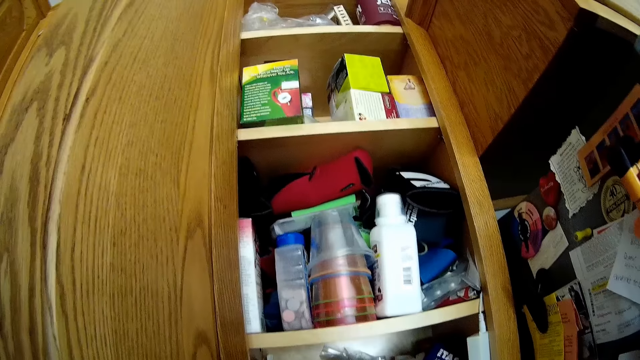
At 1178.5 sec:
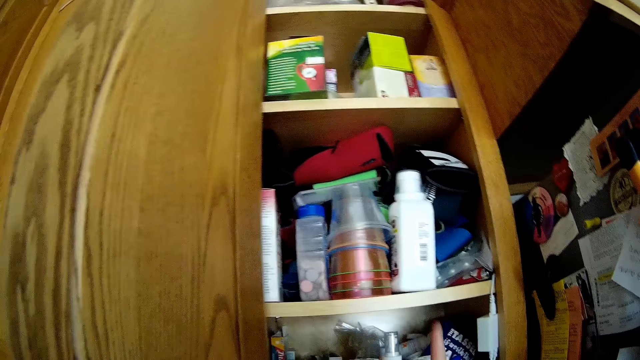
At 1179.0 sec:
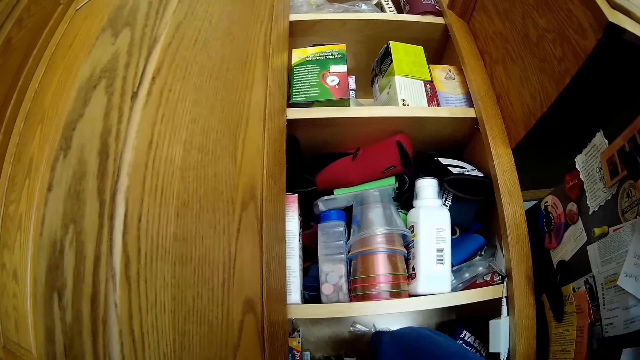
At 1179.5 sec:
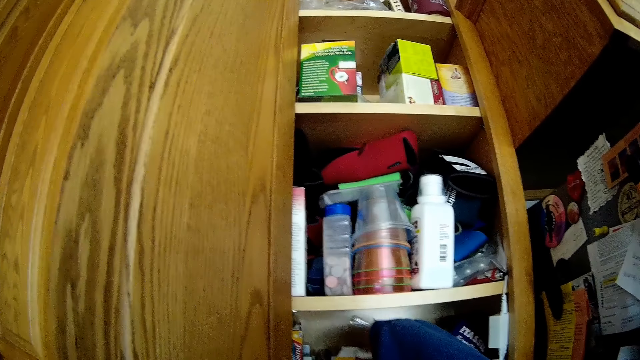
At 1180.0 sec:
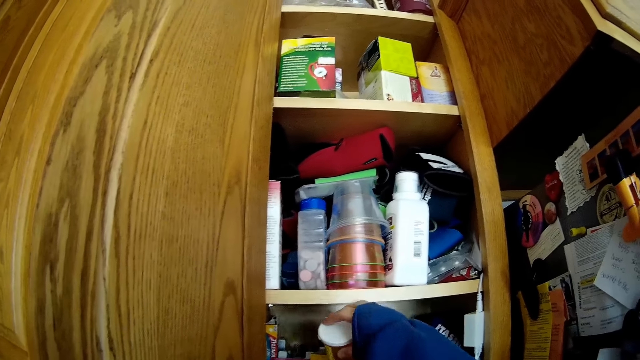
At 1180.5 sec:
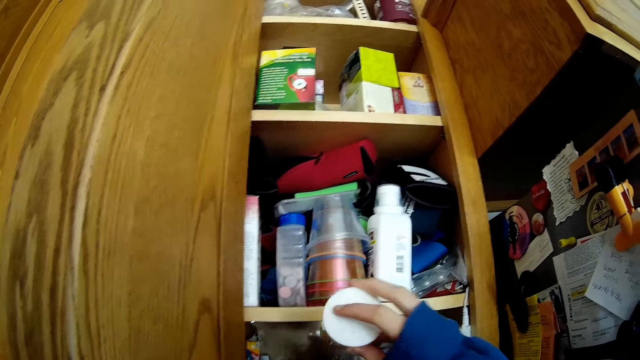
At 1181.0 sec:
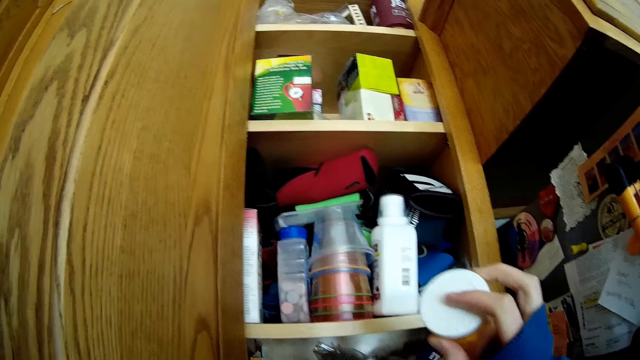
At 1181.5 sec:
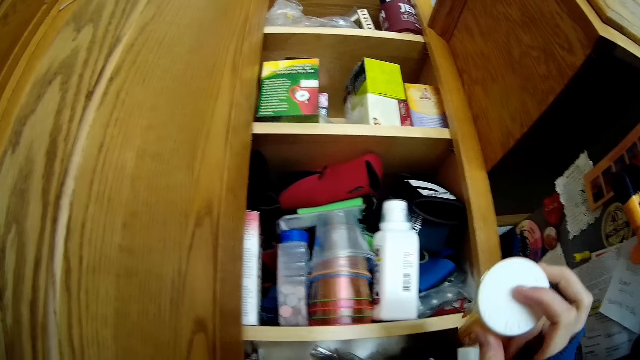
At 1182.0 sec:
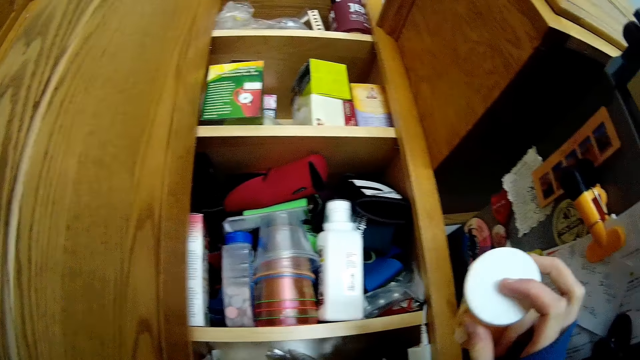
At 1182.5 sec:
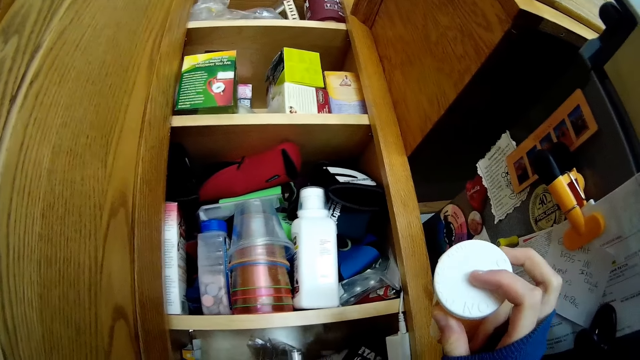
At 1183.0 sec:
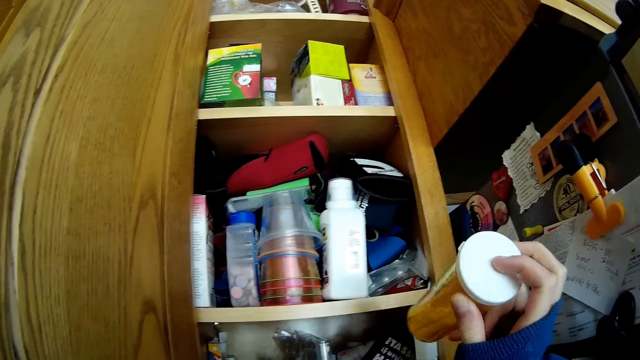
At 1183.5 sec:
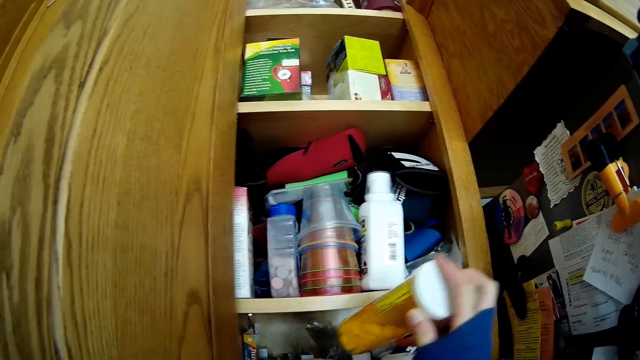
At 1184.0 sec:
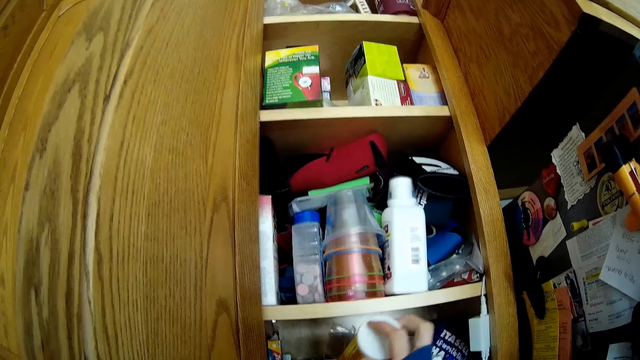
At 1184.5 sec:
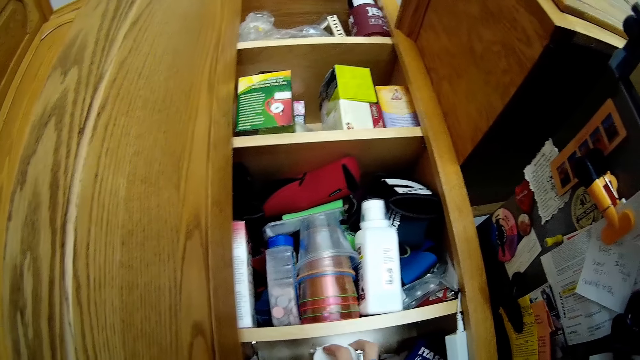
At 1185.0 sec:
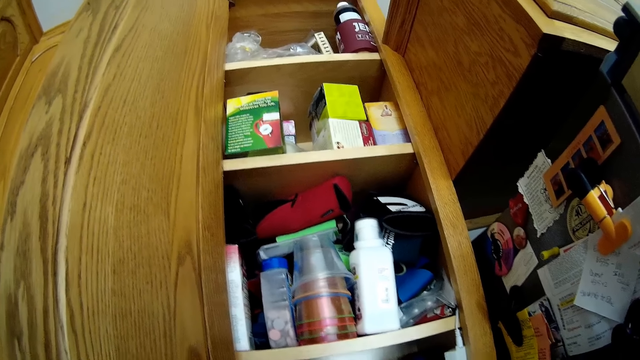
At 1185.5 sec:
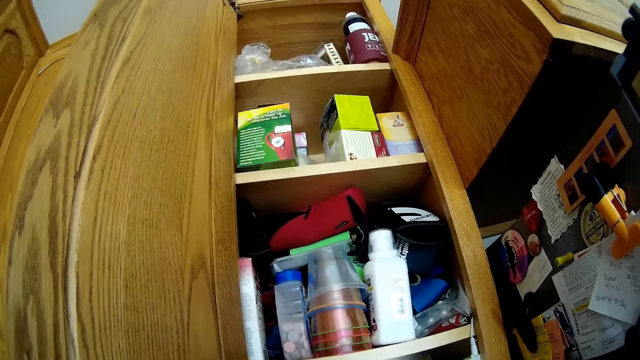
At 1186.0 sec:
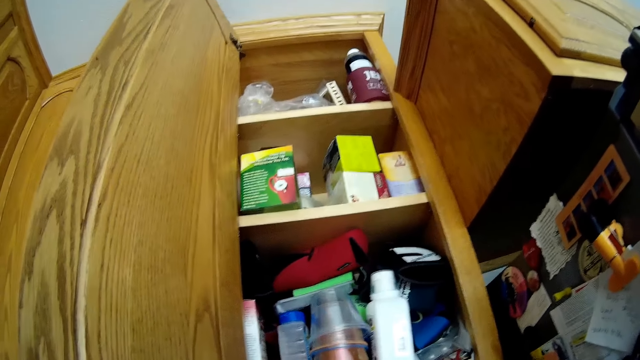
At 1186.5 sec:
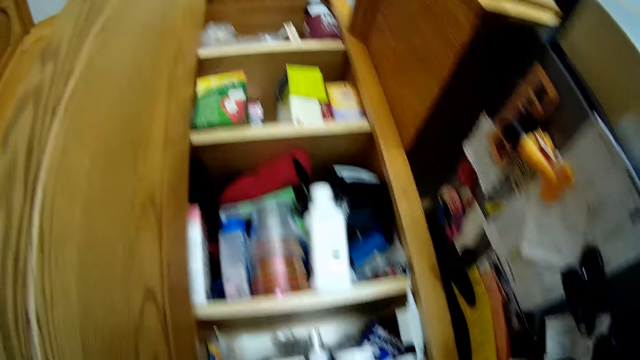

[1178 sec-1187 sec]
The camera wearer picks up a small container in the cabinet with his right hand. He looks at the container. He drops the small container inside the cabinet with his right hand.

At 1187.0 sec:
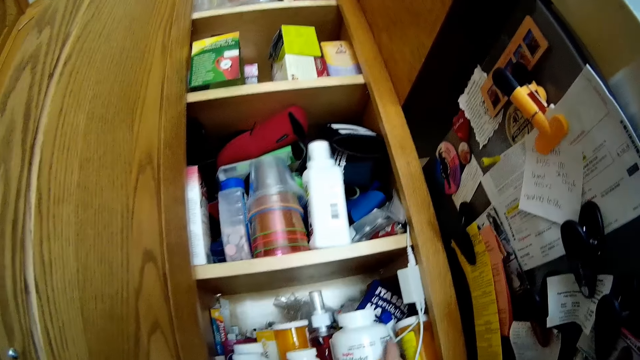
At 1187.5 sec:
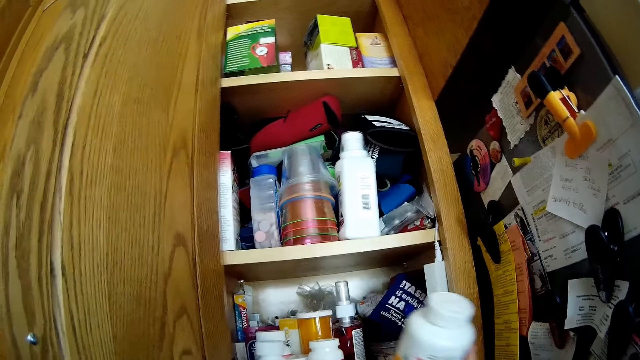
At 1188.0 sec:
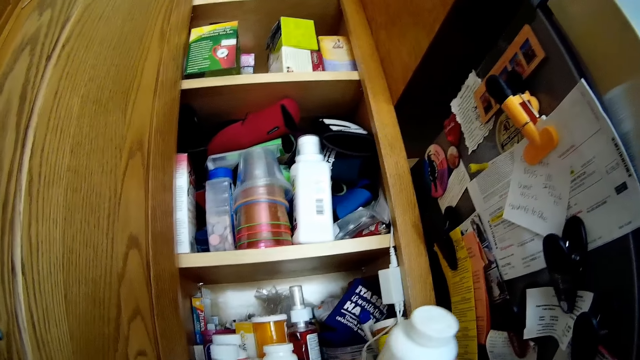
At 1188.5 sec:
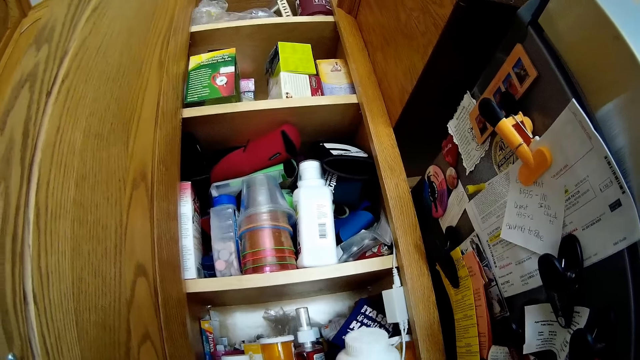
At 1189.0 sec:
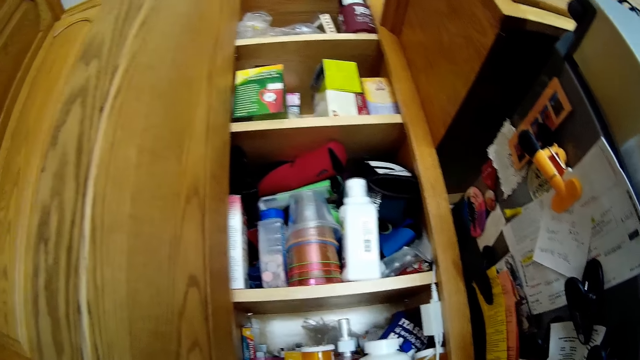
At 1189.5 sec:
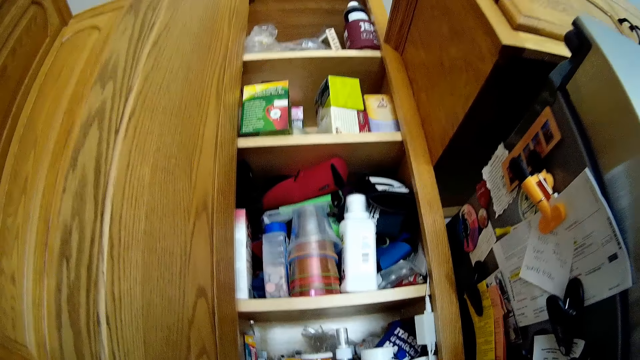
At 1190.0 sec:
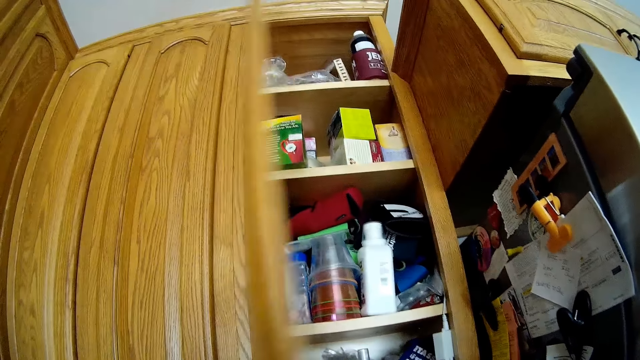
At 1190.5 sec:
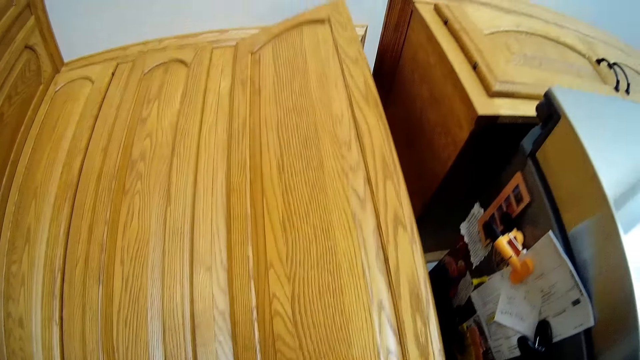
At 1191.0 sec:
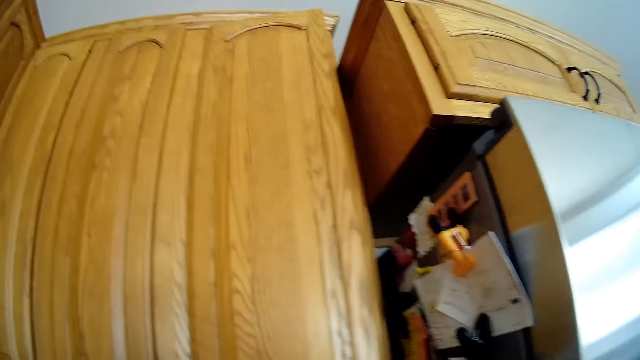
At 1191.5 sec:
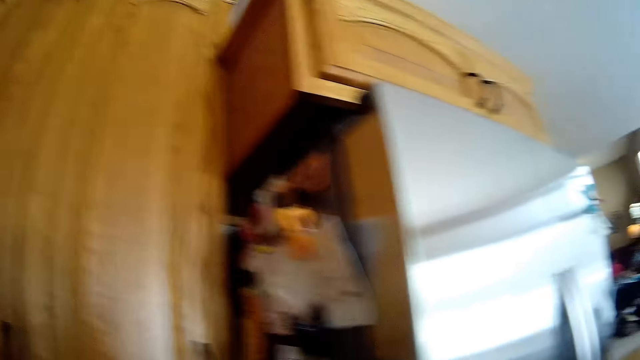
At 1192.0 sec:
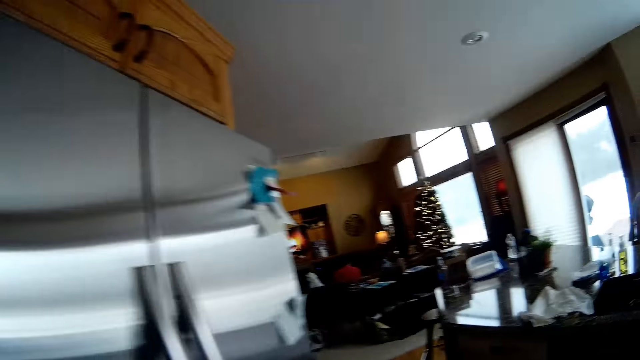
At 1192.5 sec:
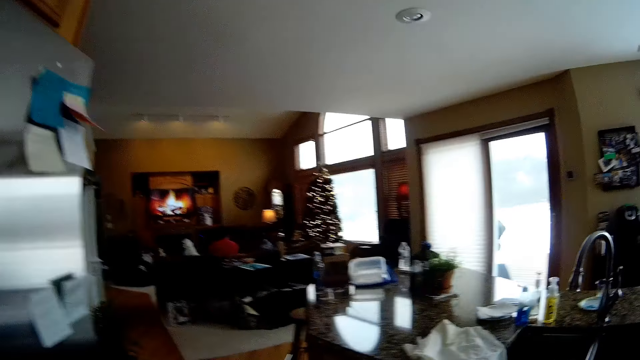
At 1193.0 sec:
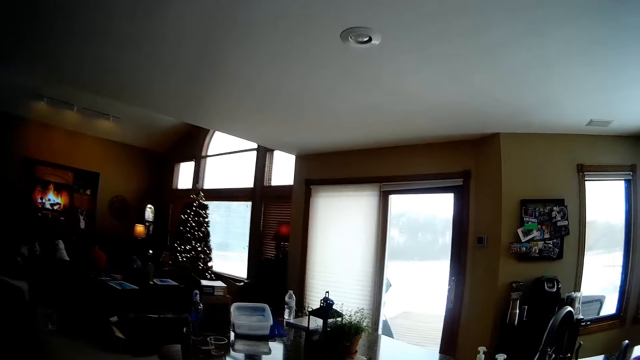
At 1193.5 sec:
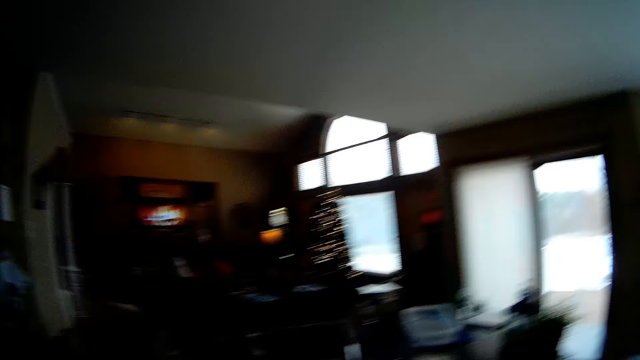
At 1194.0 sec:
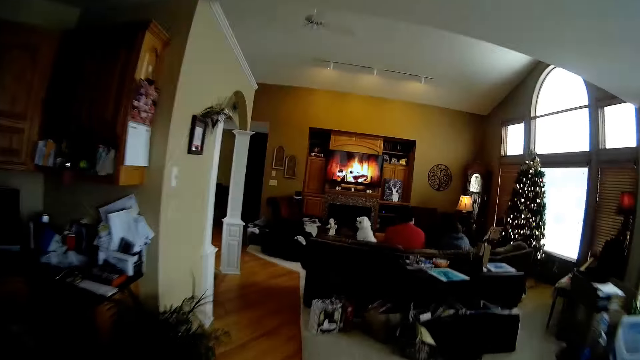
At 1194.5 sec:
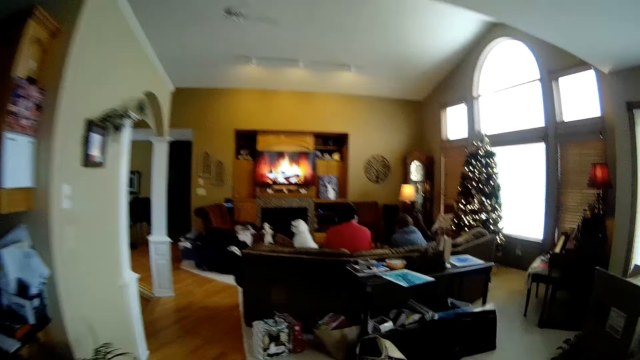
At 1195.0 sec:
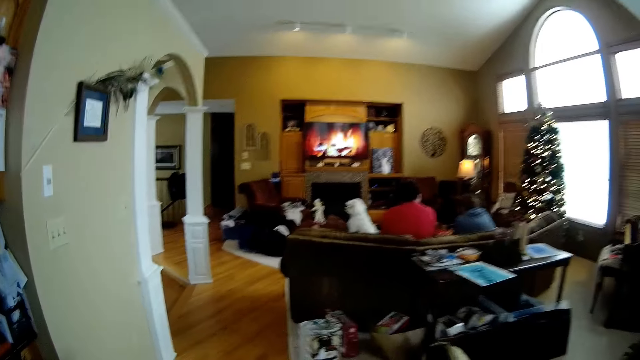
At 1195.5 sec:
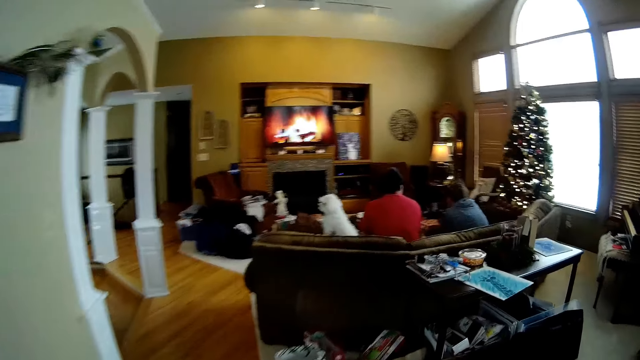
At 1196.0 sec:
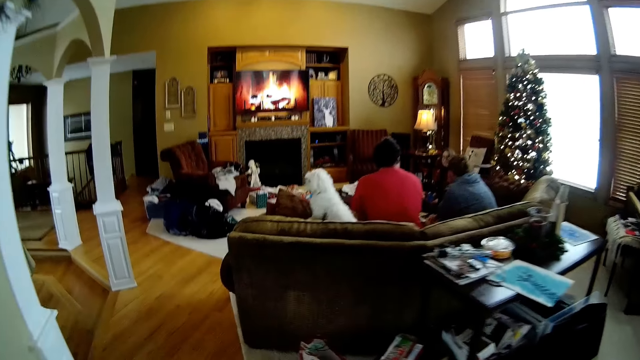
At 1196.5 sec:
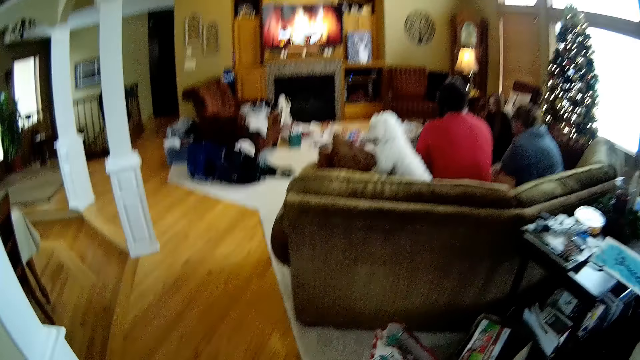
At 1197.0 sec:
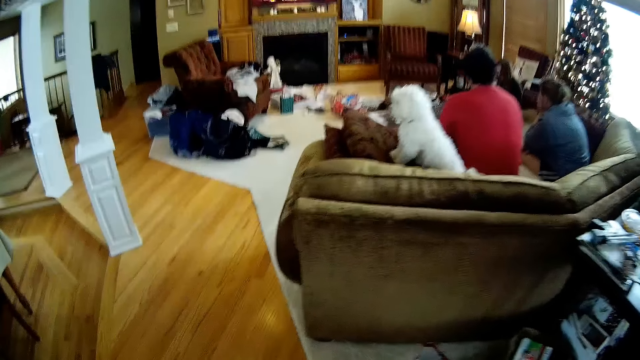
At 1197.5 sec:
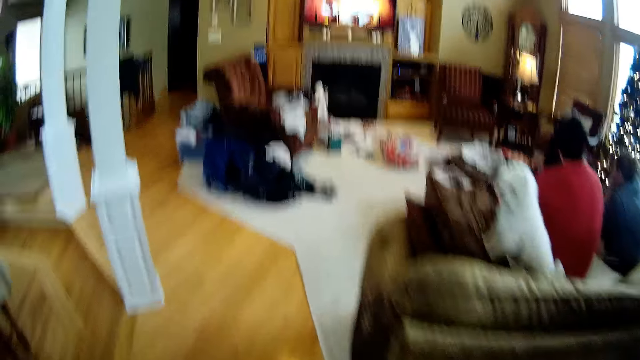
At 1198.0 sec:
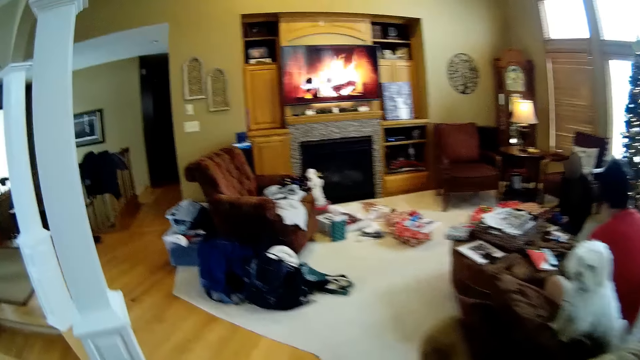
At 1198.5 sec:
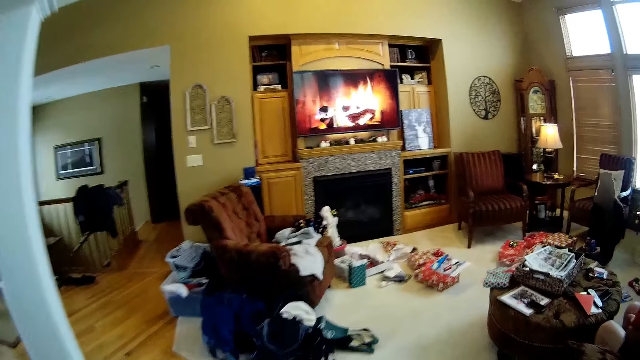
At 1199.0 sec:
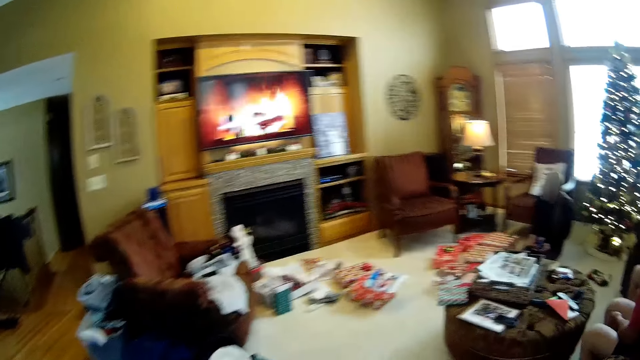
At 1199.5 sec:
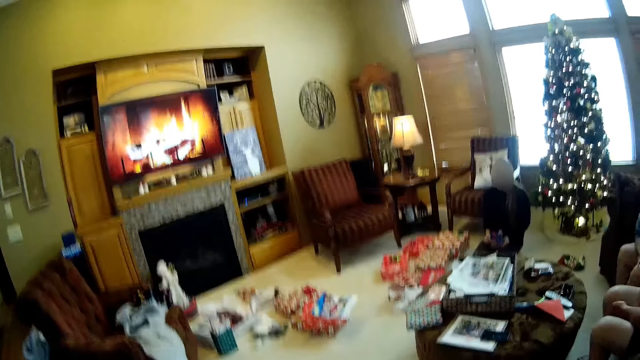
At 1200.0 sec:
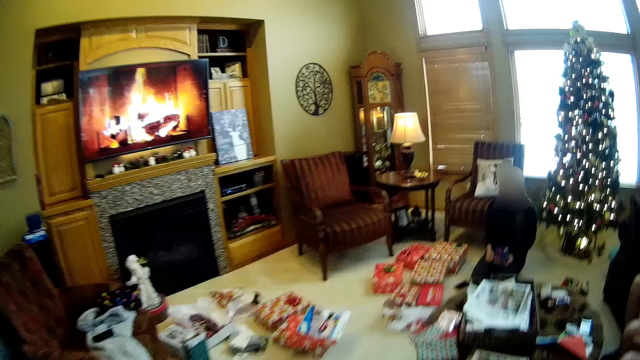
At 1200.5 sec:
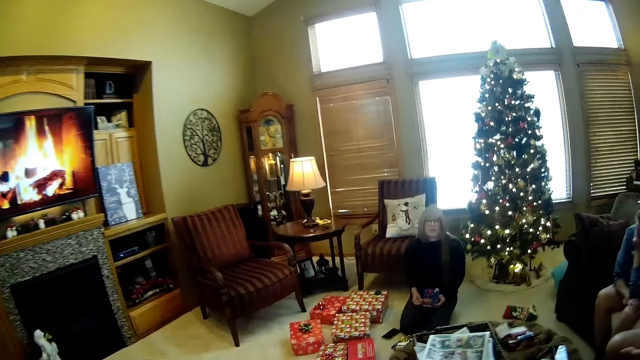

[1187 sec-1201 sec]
The camera wearer picks up a plastic jar or container in the cabinet from the shelf with his right hand. He looks at the container. He drops the plastic jar in the cabinet with his right hand. He closes the cabinet with his left hand. He walks back to the sitting room from the kitchen.
